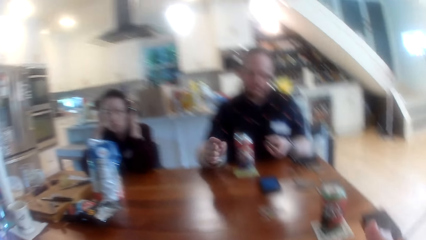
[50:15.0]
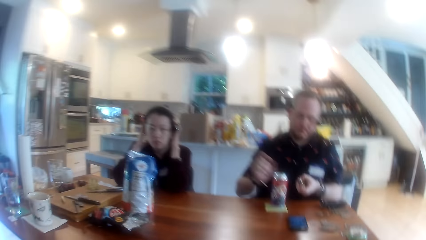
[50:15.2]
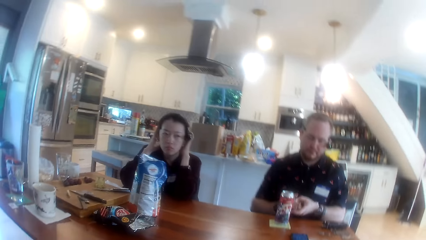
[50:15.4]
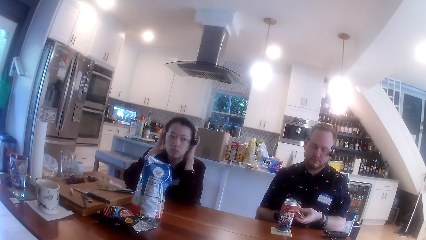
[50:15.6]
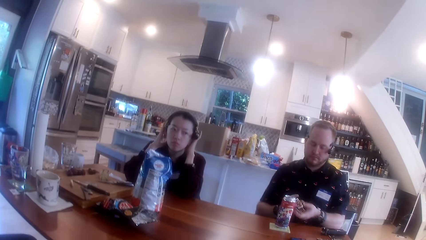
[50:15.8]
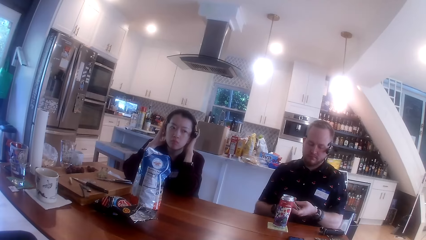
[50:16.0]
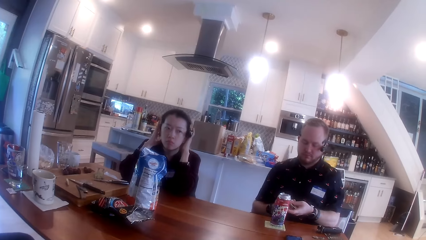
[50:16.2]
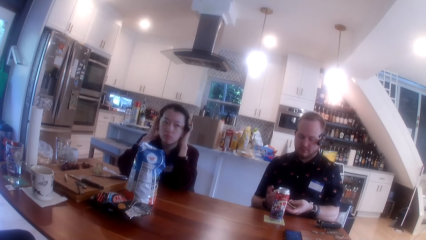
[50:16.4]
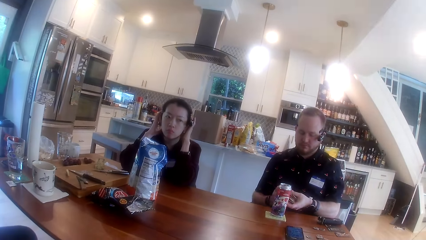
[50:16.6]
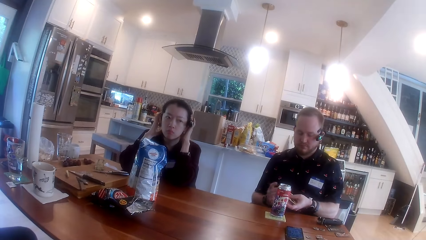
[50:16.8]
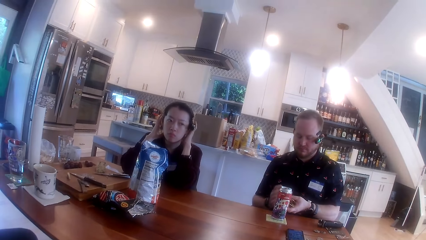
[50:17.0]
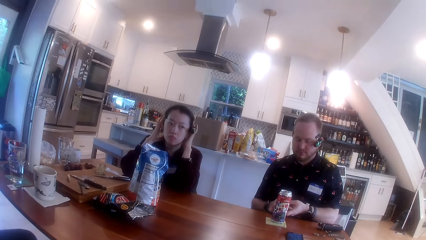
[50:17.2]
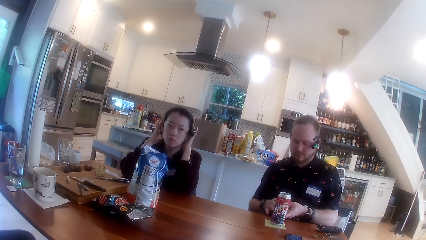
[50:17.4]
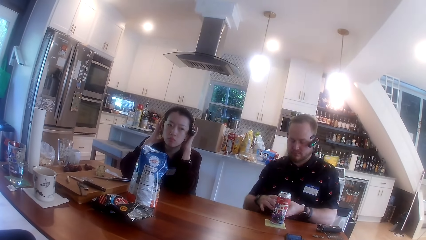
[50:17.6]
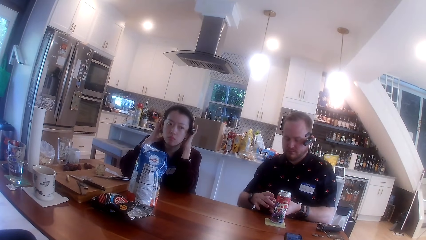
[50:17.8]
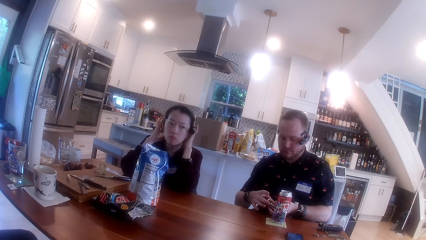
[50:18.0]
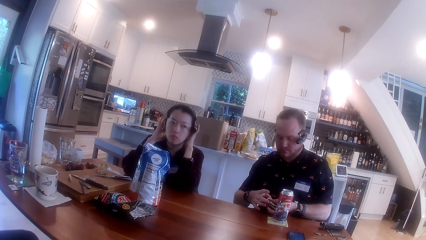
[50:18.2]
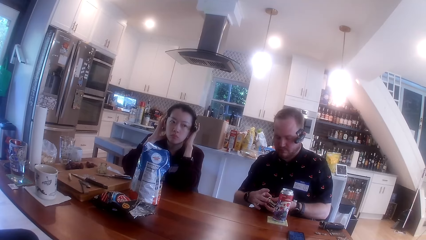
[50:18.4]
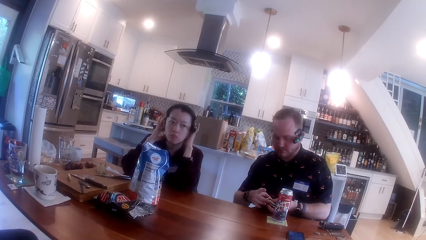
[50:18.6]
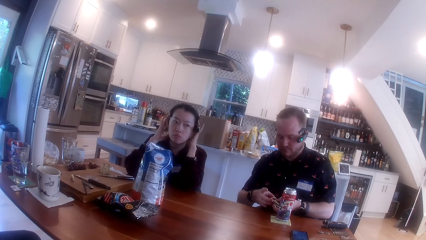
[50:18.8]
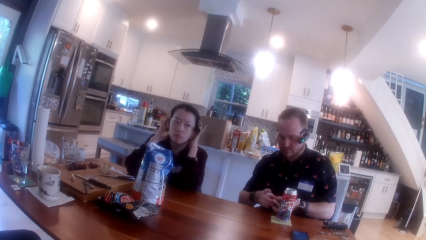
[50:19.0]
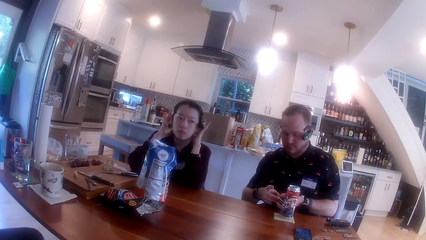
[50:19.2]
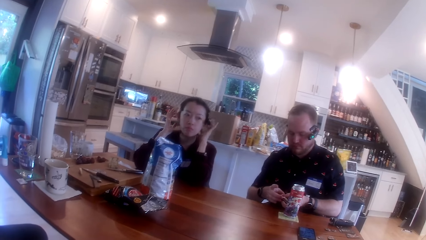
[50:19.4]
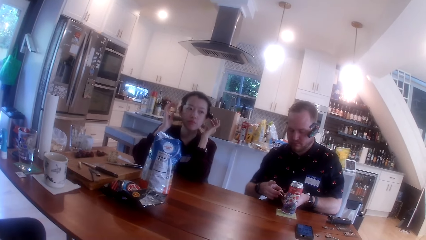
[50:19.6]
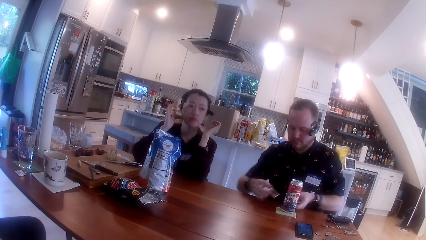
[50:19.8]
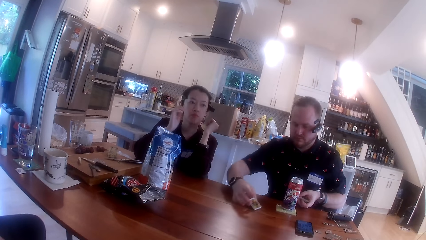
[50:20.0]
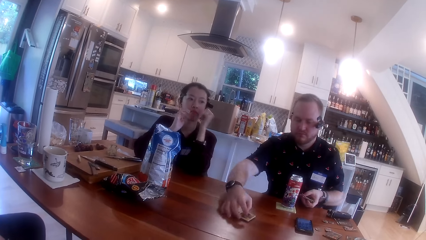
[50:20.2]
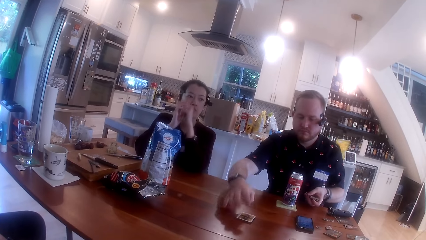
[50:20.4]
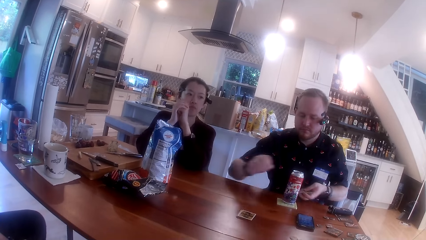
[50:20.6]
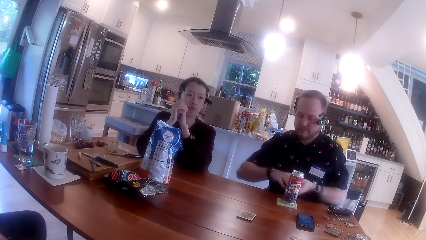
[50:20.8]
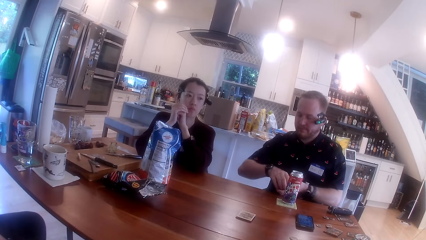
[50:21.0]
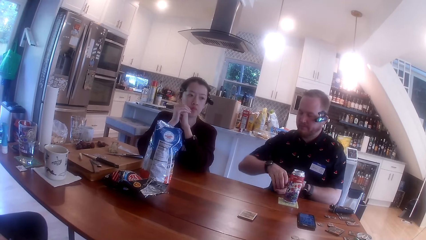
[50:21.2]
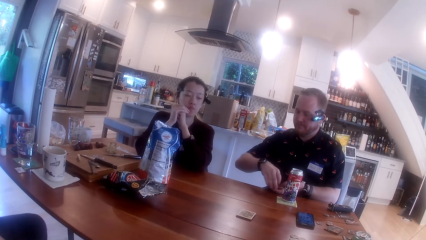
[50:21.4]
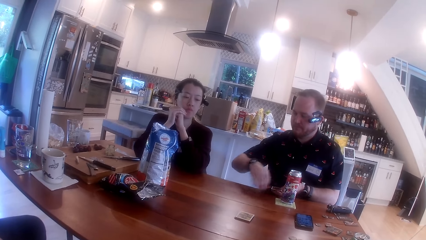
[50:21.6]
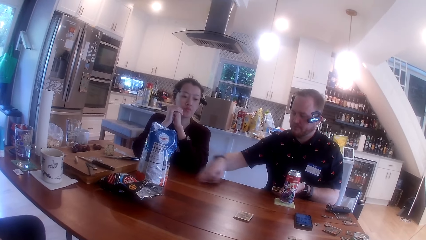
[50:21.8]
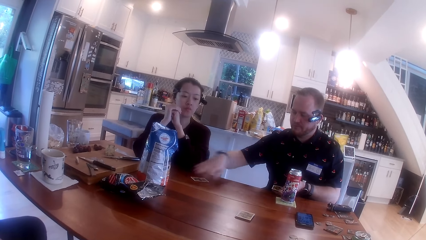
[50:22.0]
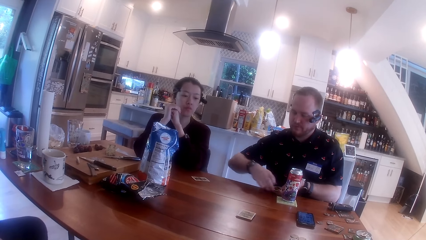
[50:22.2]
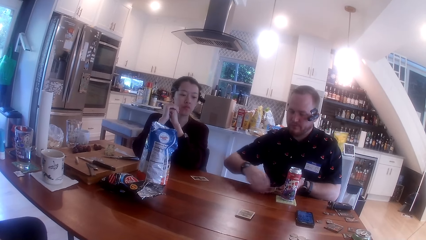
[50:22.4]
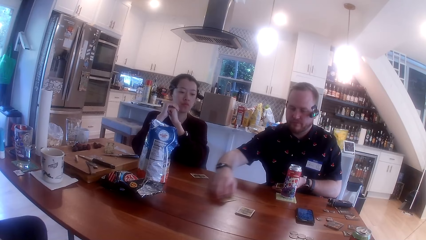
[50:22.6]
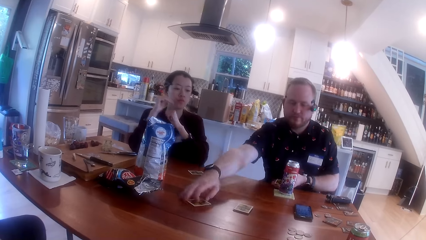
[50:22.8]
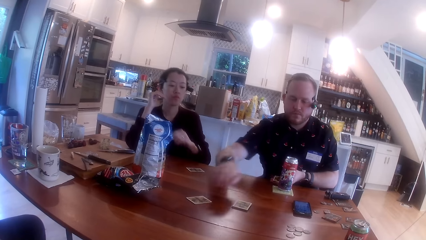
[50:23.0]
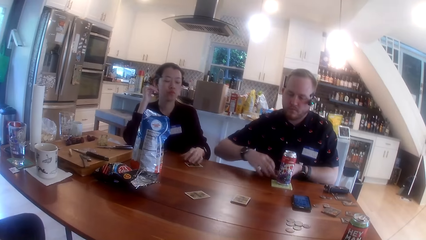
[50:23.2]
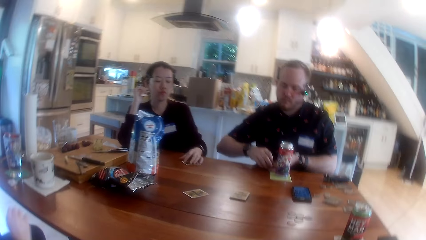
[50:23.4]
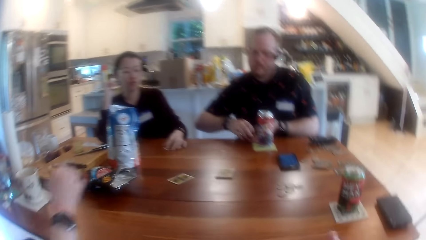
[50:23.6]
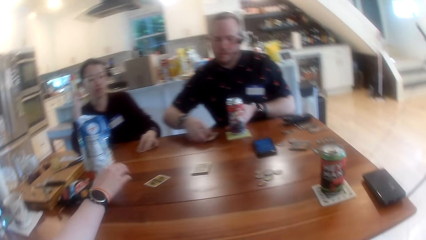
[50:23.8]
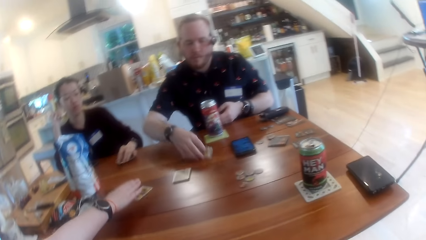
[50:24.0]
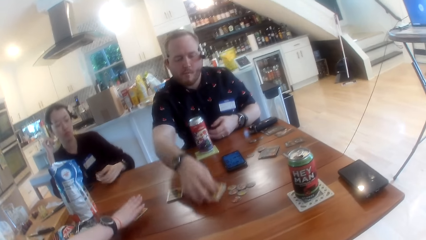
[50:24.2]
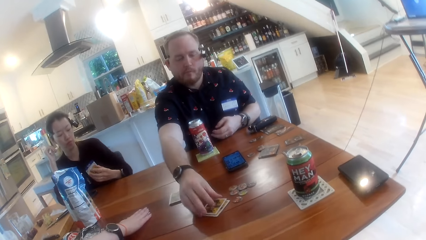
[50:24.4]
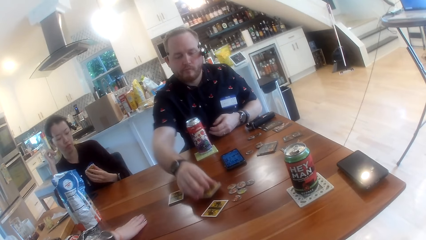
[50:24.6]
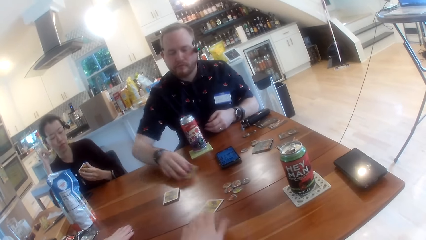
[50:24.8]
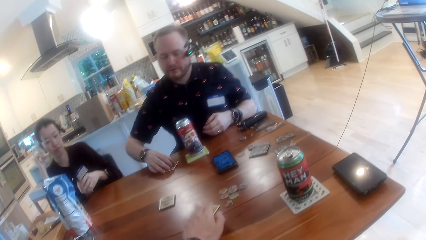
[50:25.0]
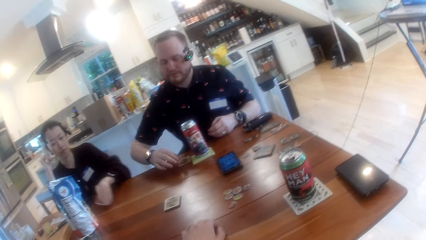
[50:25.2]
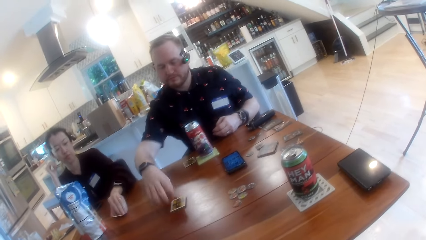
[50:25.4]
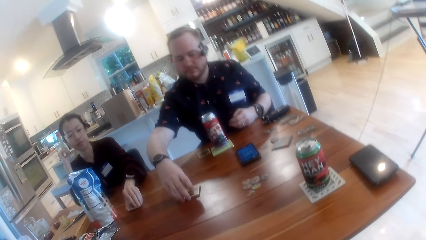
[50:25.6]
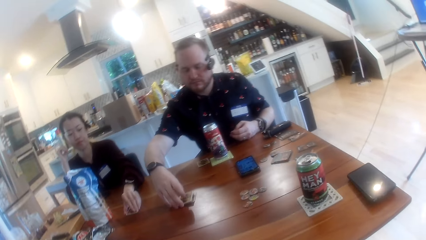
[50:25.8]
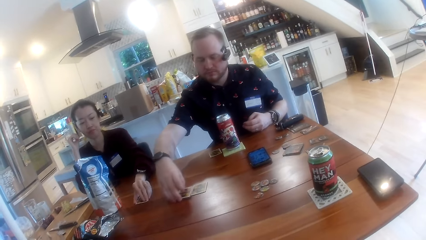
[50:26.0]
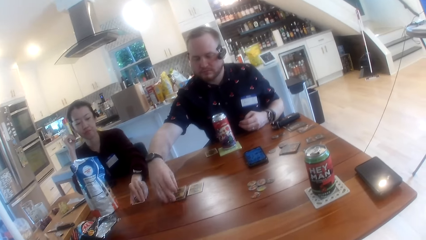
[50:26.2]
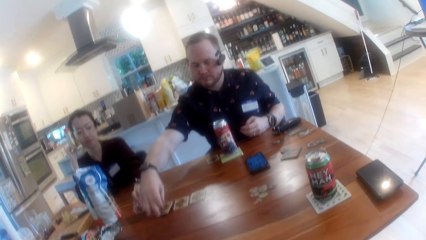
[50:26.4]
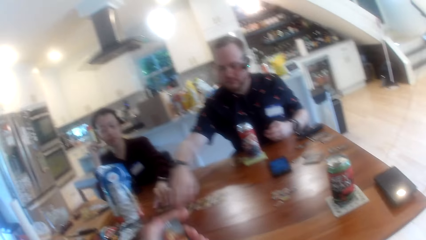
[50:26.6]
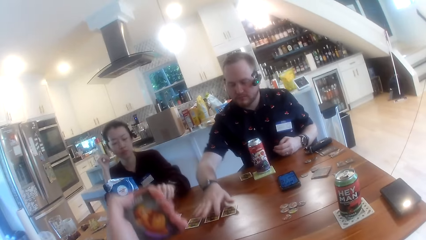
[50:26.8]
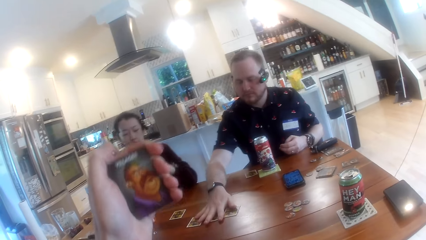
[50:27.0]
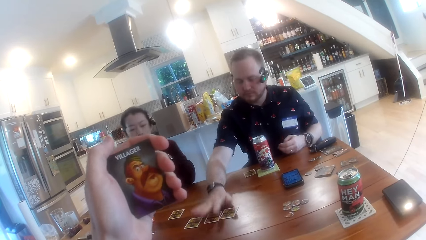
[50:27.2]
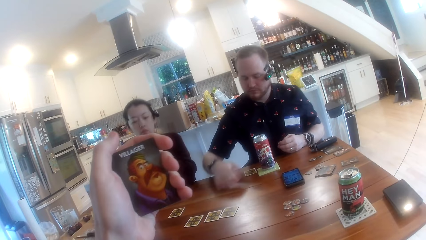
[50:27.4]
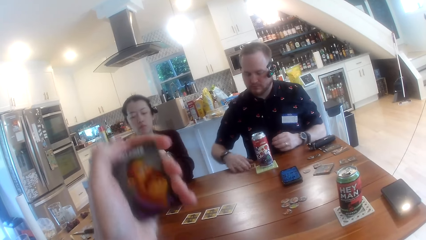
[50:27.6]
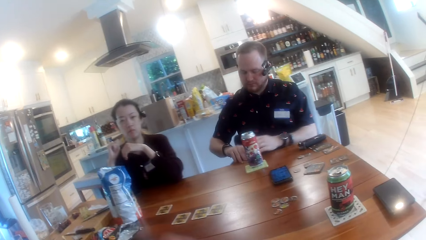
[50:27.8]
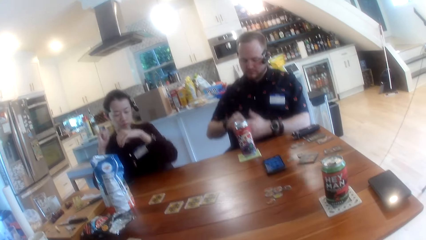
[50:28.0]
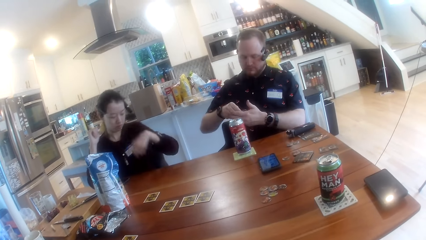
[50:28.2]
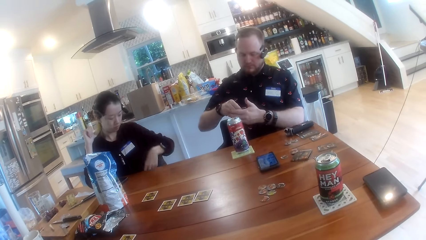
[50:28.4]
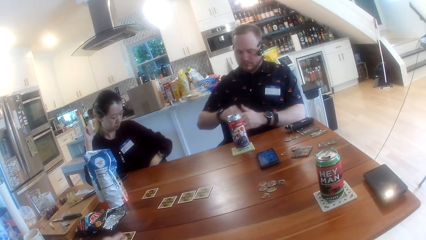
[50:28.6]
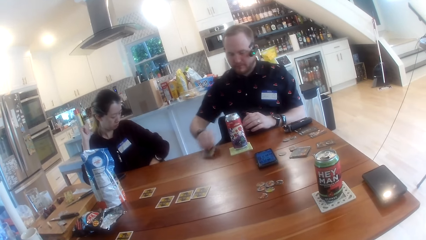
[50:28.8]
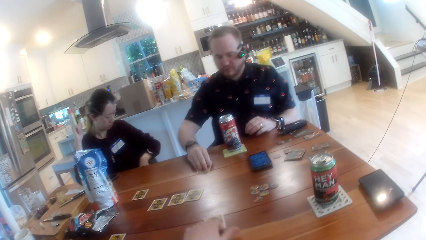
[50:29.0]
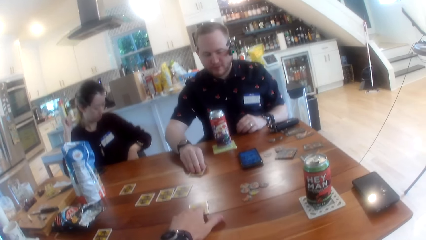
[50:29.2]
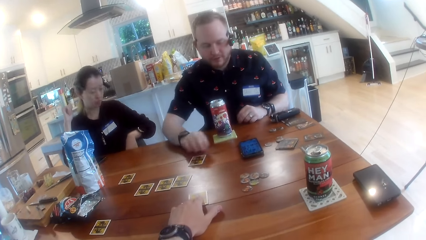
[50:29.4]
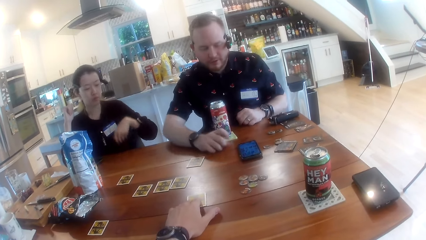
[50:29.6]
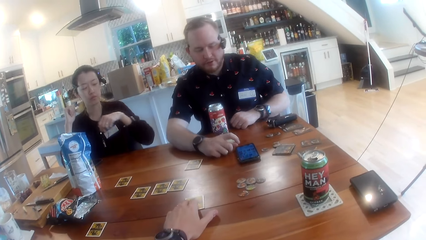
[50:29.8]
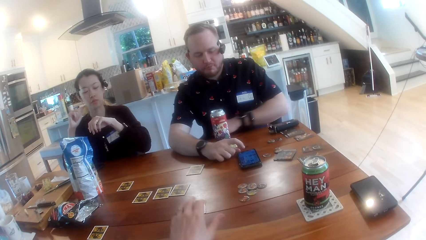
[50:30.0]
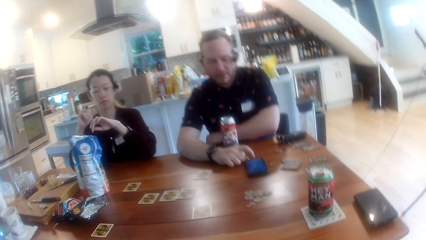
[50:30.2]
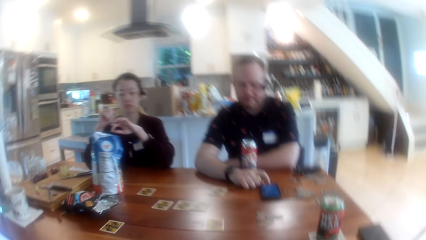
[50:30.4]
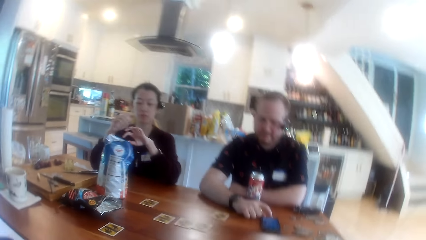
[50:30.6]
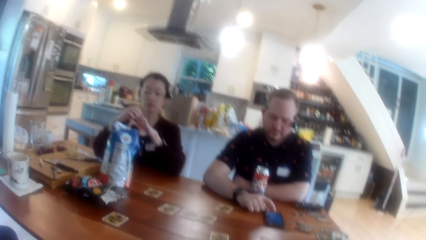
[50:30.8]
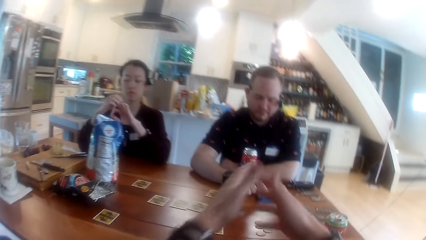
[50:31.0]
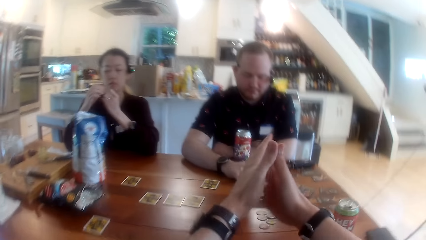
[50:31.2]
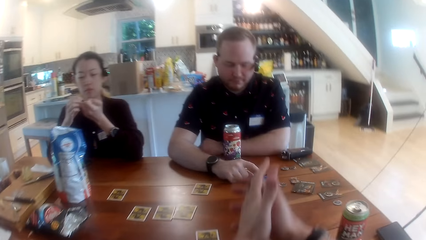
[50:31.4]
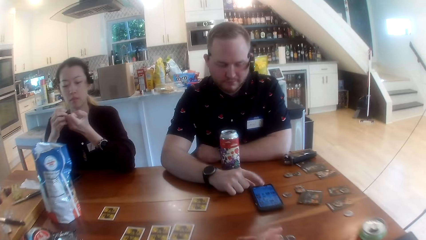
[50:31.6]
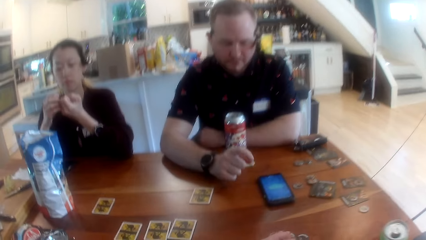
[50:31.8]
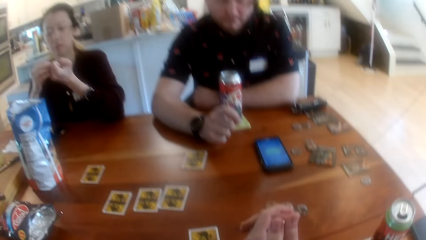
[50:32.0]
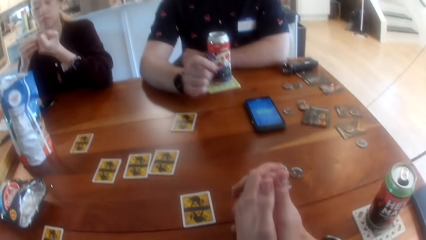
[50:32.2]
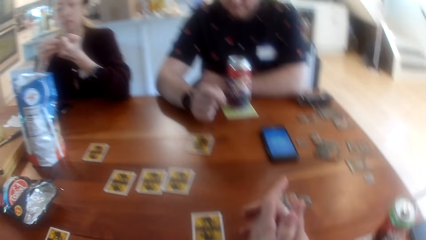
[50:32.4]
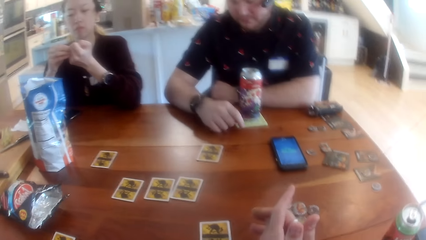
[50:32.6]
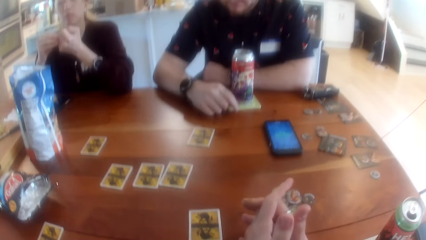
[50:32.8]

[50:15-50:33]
A man shuffles the cards with both hands. The camera wearer looks at the people at the table. The man drops some cards on the table with his right hand and shares a card from his left hand to the table with his right hand. A woman picks up the card on the table with her left hand. Another woman picks up the card on the table with her right hand. The first woman checks the card in her left hand. The camera wearer picks up the card on the table with his left hand. The first woman drops the card on the table with her left hand. The man spreads the cards on the table with his right hand. The camera wearer checks the card in his left hand. The man checks the card in his right hand and drops the card on the table with his right hand. The camera wearer drops the card on the table with his left hand. He merges his hands together on the table. He puts his hands on the table. The man operates the phone on the table with his right hand.
